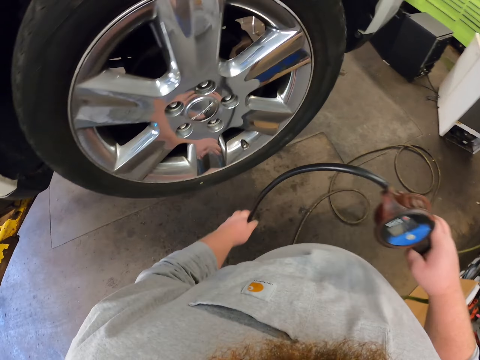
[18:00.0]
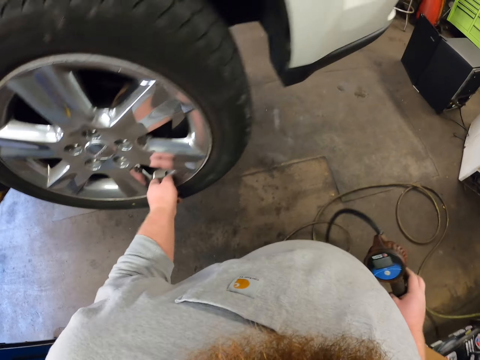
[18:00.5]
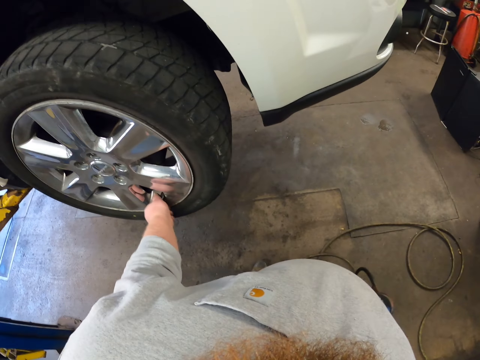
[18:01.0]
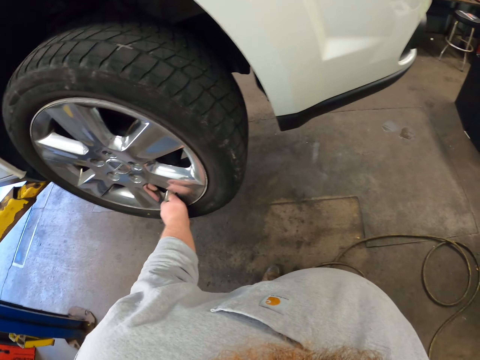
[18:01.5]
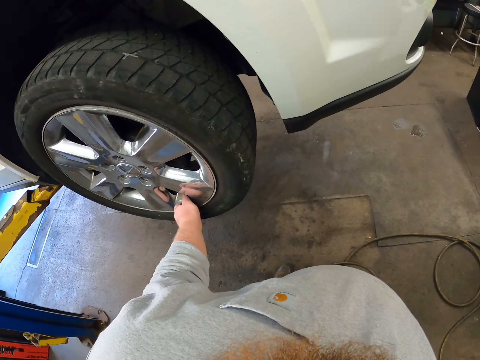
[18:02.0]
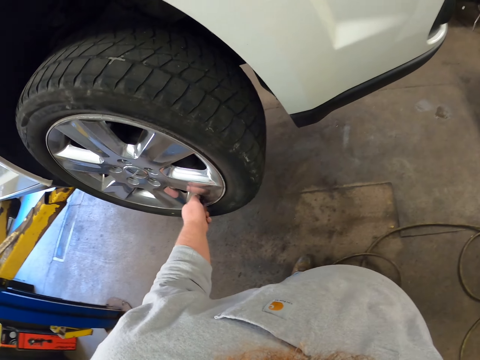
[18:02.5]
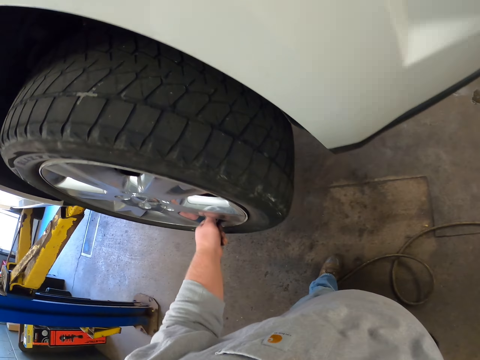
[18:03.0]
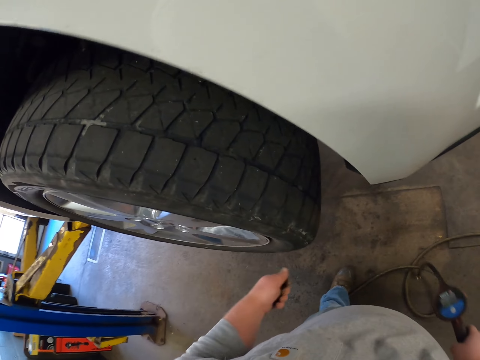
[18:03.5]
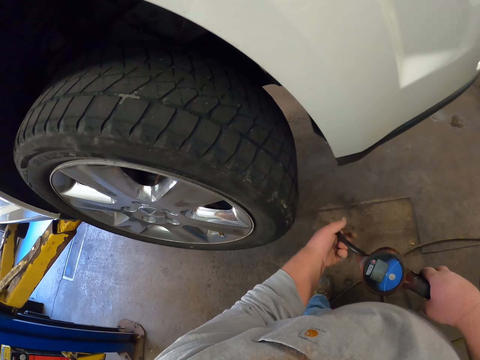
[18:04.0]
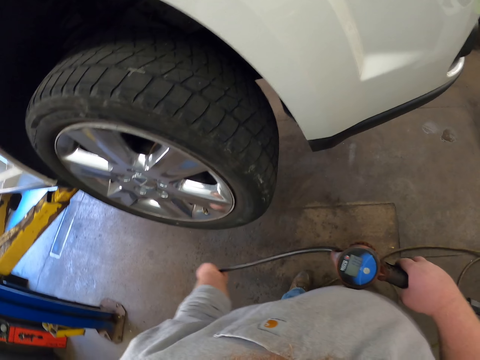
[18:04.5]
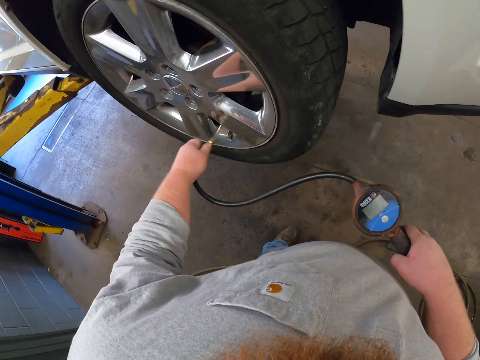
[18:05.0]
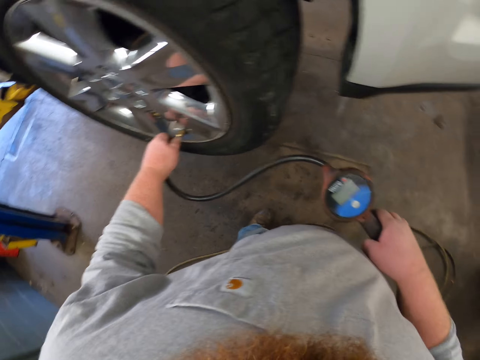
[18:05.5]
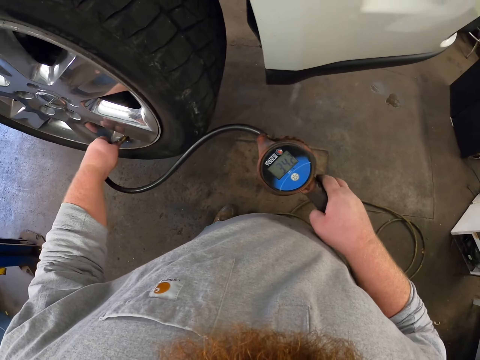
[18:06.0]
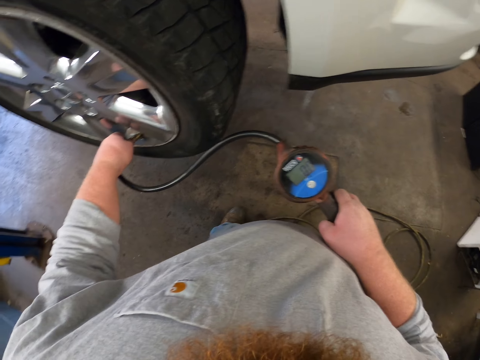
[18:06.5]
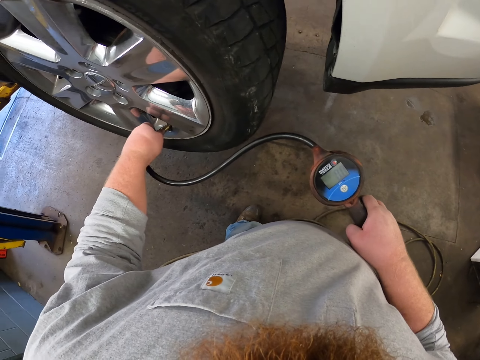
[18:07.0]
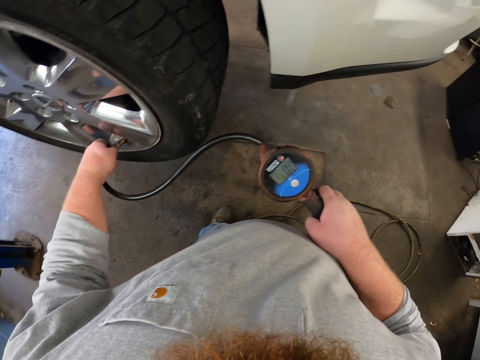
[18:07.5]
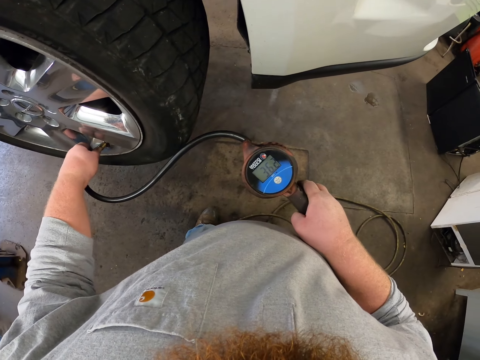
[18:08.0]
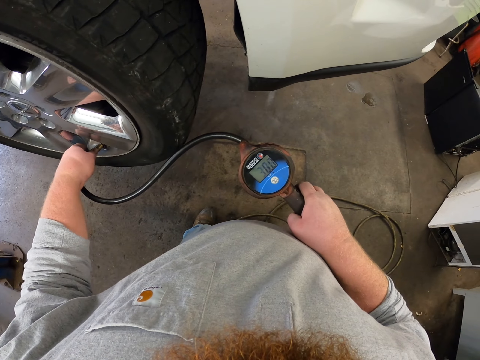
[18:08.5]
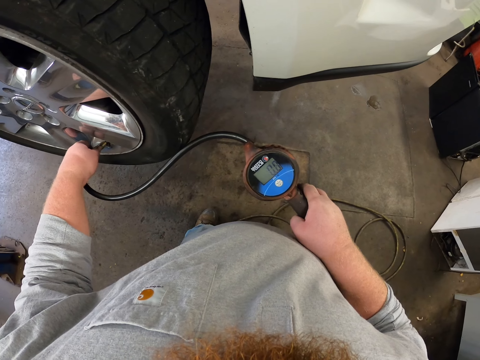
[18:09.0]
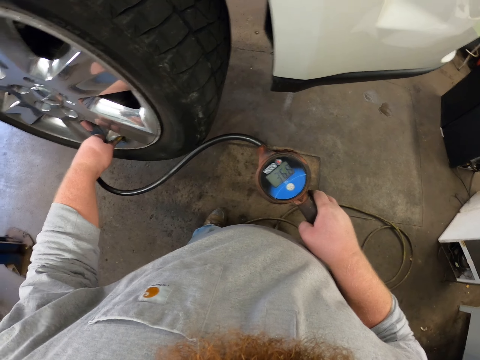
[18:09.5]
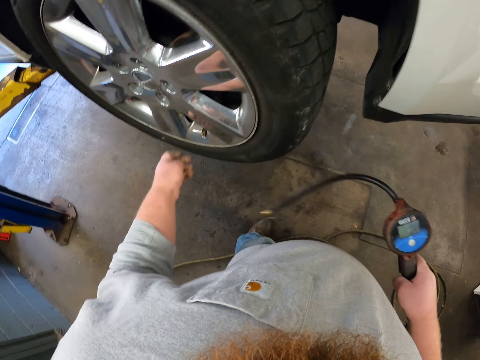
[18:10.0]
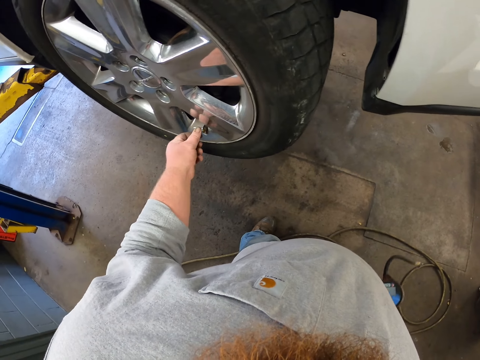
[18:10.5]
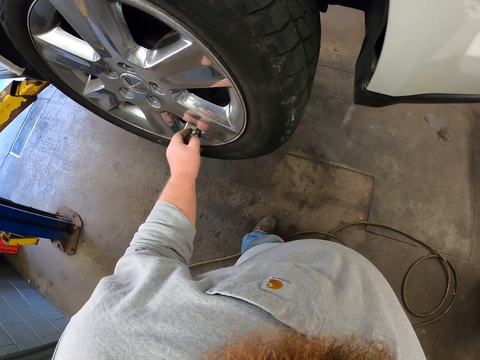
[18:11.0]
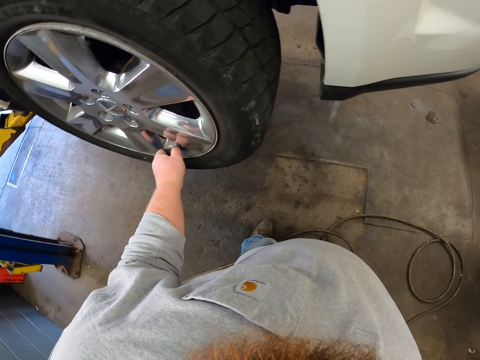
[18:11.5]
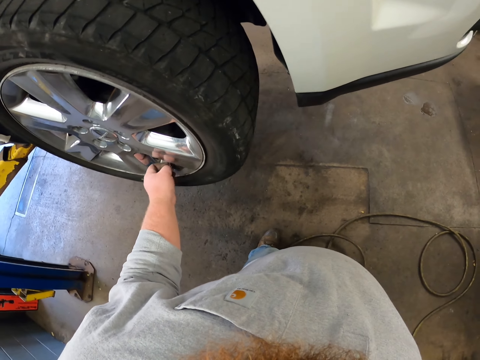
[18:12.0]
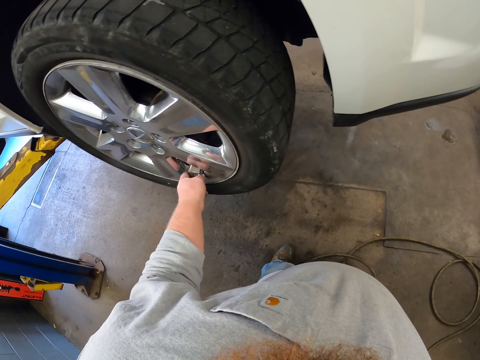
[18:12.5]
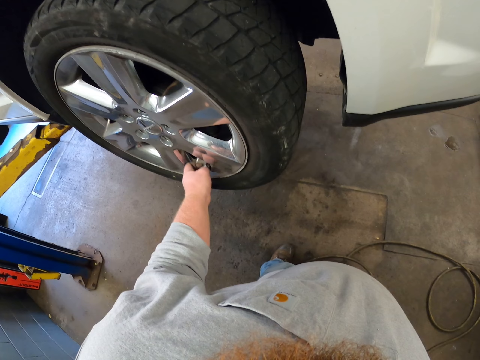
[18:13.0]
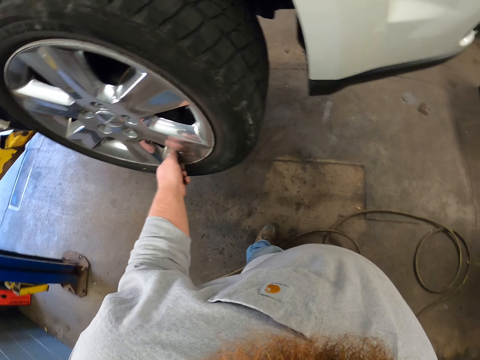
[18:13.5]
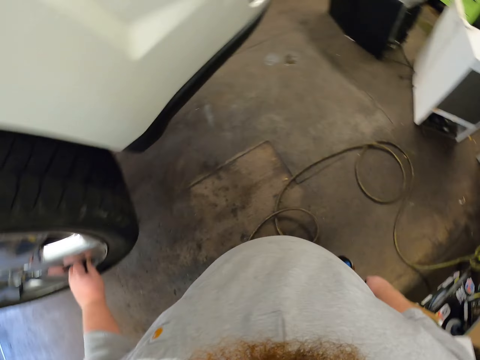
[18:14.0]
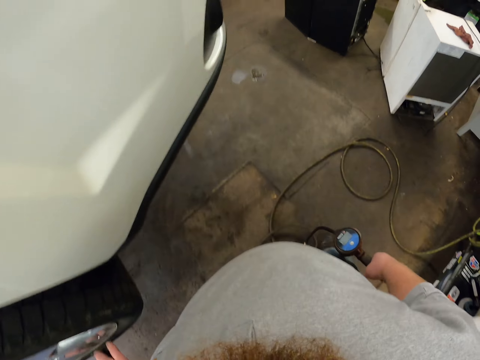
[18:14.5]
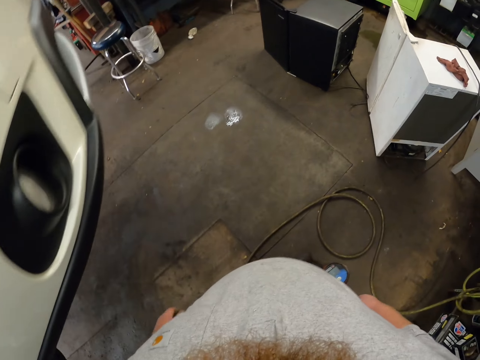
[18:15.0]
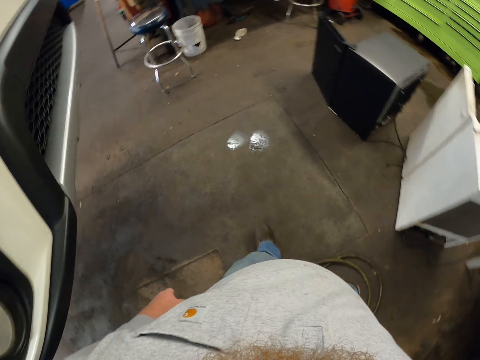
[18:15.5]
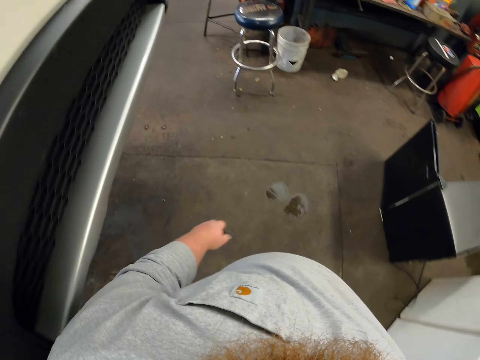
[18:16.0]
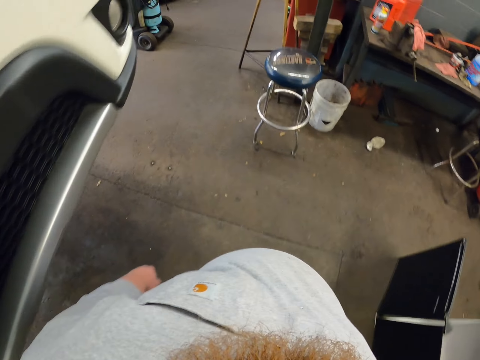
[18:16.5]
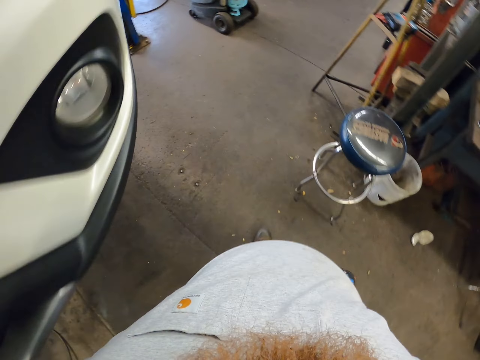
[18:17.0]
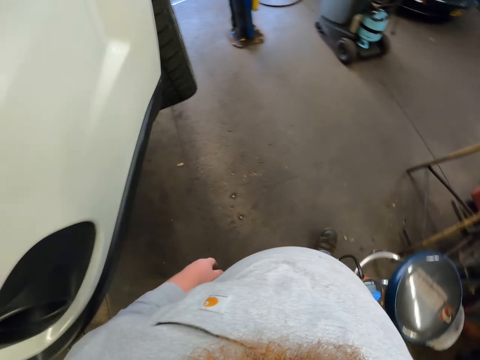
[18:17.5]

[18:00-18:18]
The camera wearer opens the valve stem. They hold the tyre pressure gauge. They place the pump in the valve stem. They operate the air compressor pump. They remove the pump from the valve stem. They close the valve stem. They walk towards the wheel.

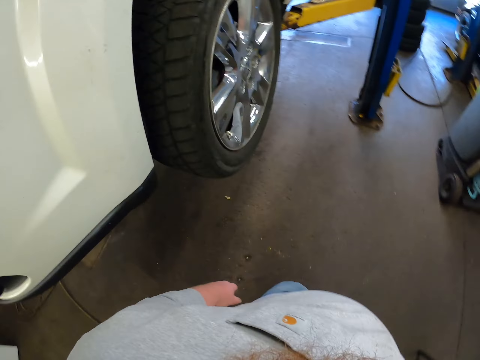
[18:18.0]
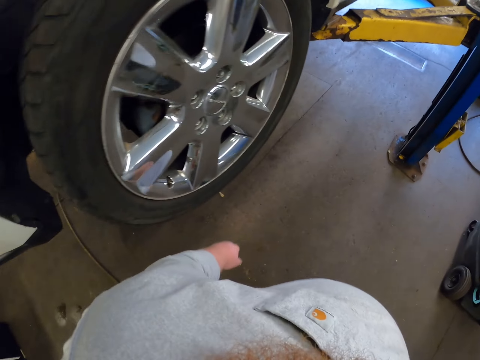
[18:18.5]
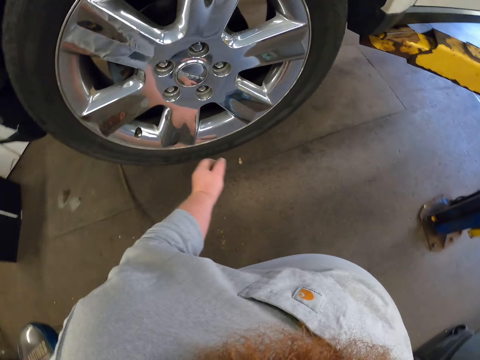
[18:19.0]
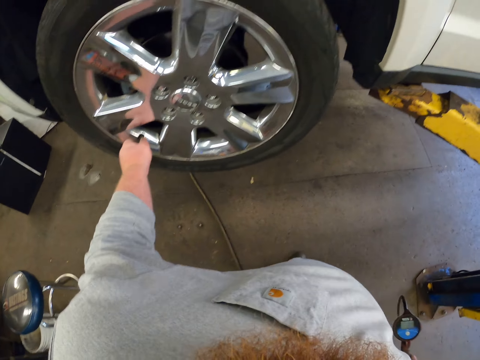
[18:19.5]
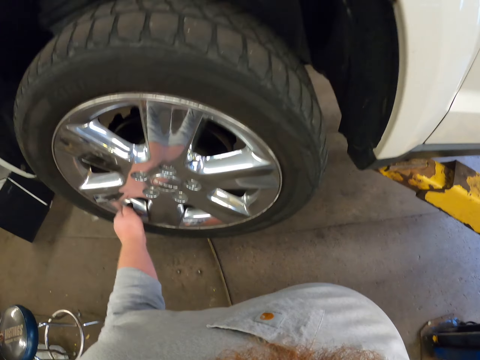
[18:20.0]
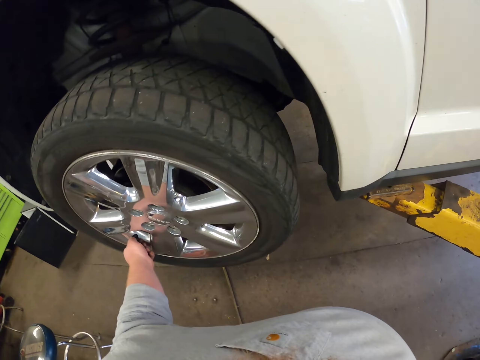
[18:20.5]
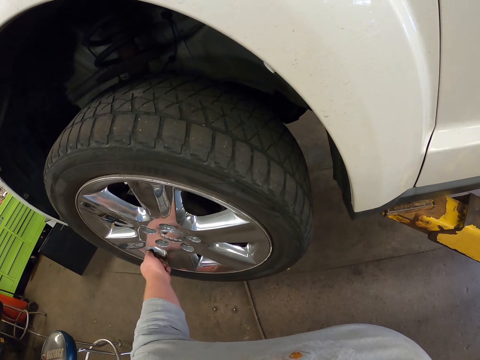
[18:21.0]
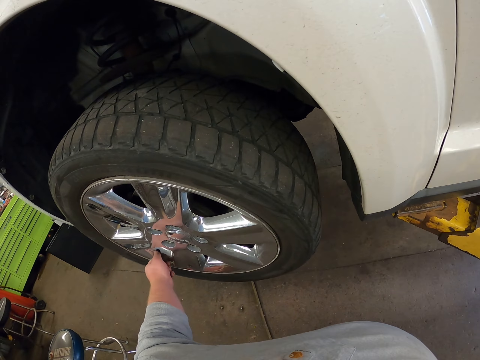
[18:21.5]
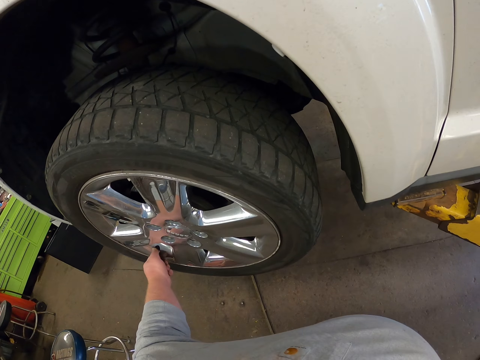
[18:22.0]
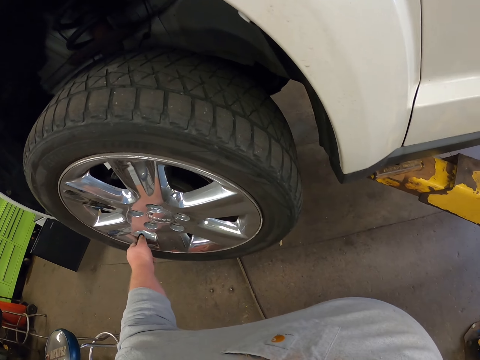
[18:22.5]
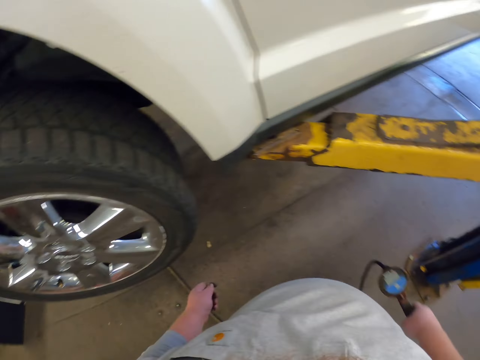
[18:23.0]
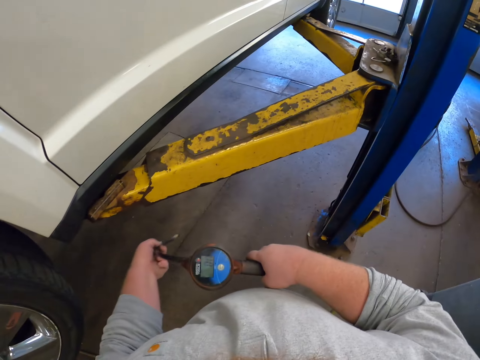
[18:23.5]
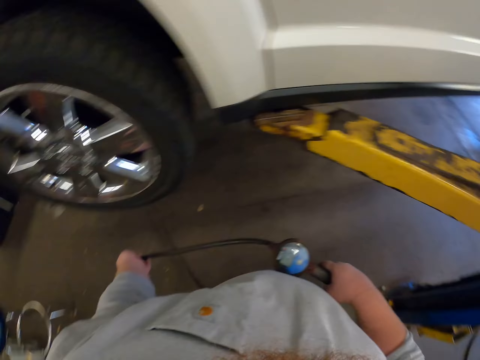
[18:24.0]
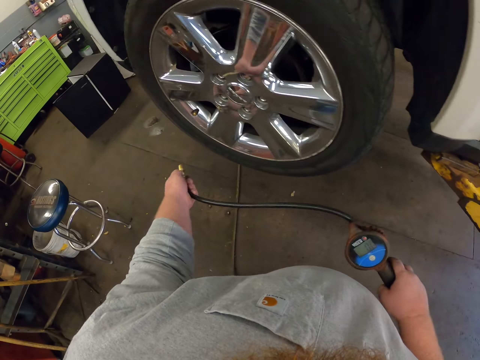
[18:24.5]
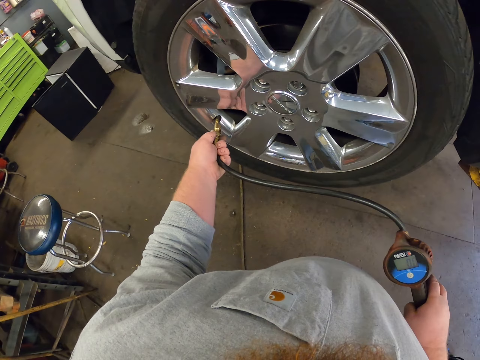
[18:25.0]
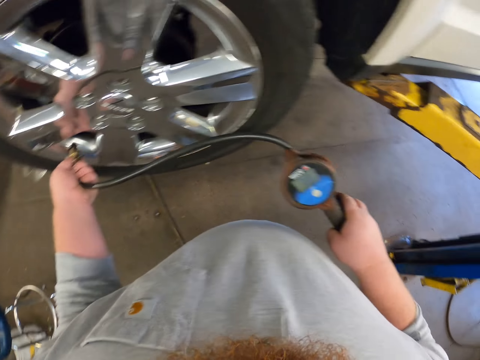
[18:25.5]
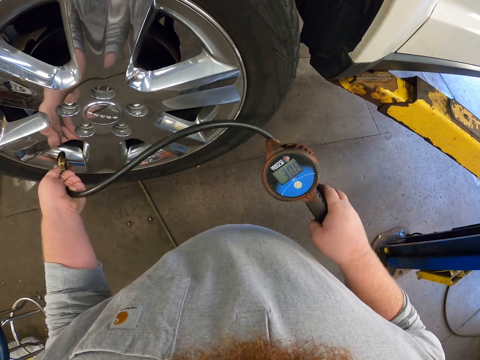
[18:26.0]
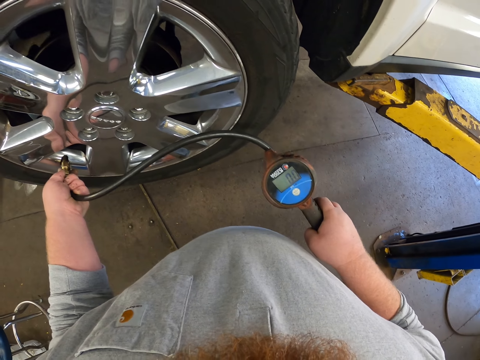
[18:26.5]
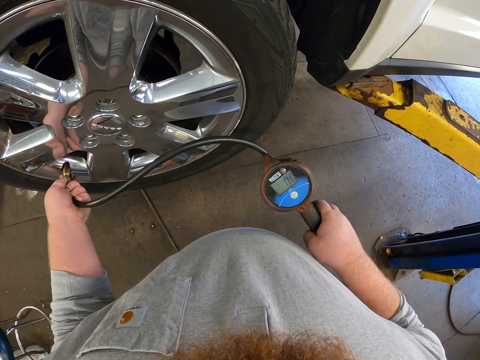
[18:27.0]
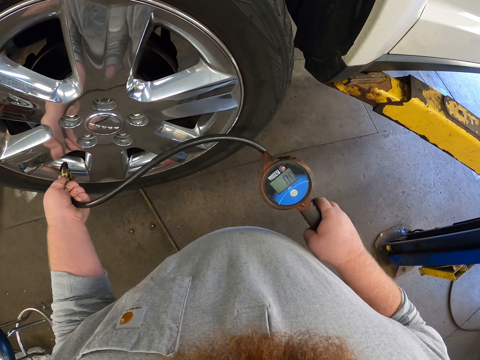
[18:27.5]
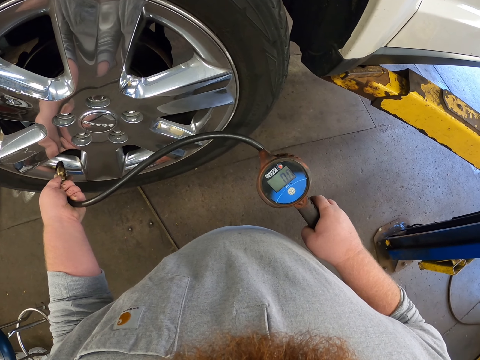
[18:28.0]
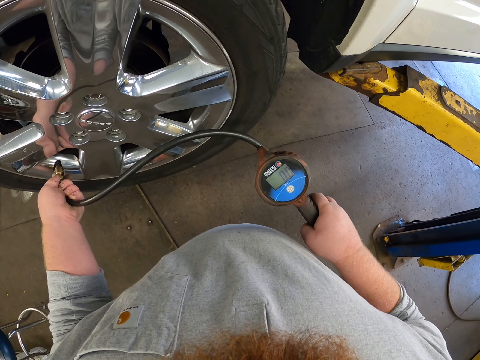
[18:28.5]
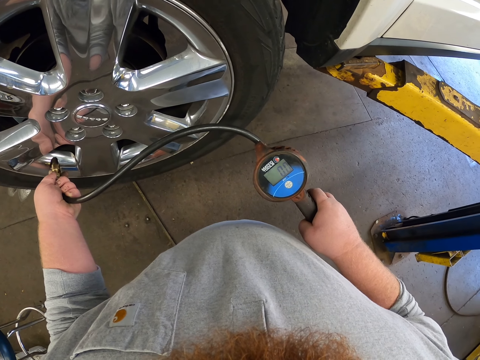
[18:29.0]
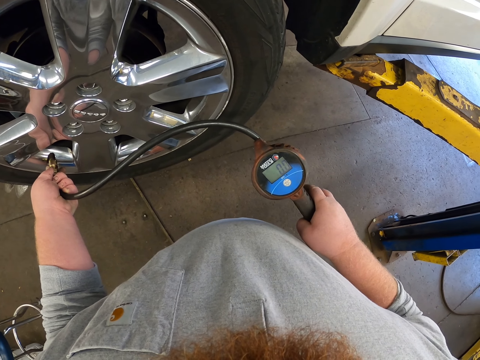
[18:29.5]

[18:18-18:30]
The camera wearer removes a bolt on a wheel. They open another tire valve. They pump air into the tire.
